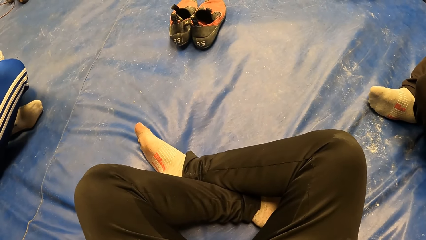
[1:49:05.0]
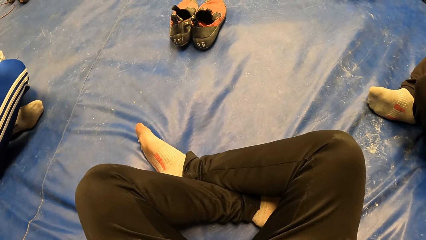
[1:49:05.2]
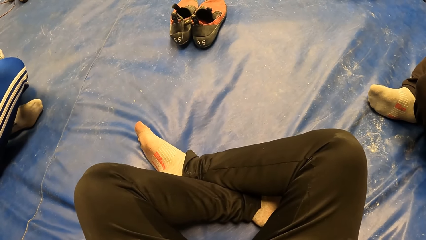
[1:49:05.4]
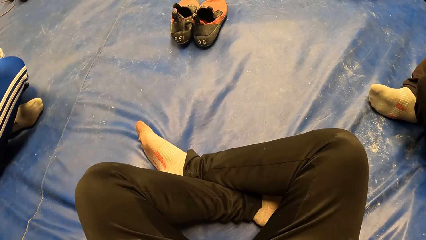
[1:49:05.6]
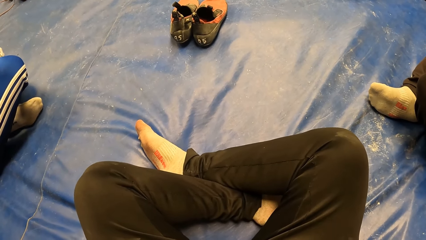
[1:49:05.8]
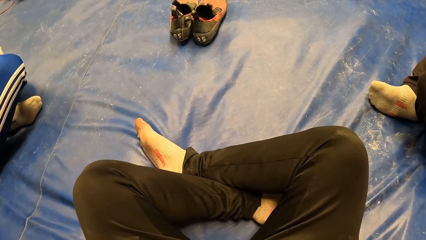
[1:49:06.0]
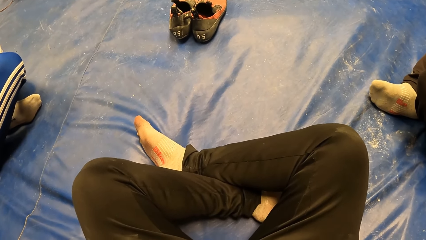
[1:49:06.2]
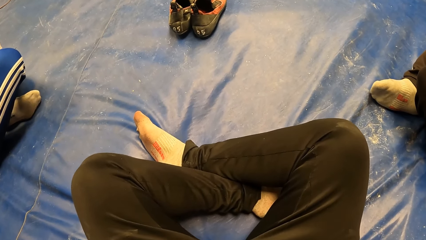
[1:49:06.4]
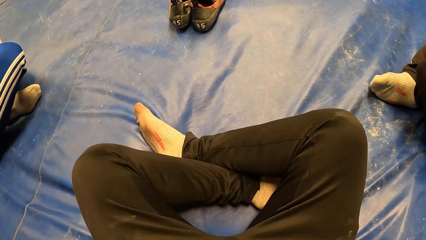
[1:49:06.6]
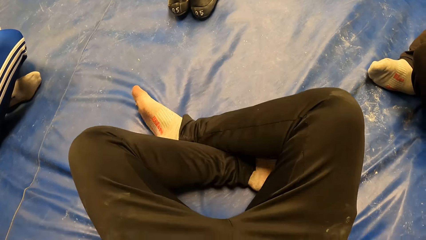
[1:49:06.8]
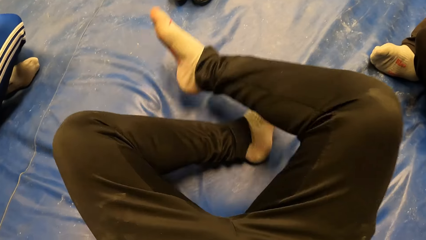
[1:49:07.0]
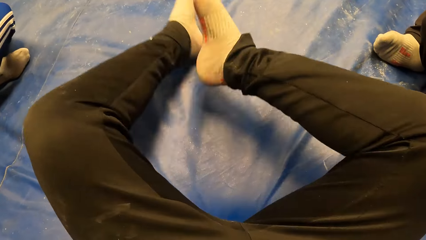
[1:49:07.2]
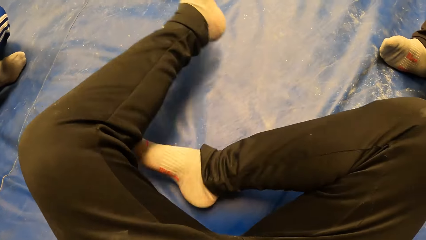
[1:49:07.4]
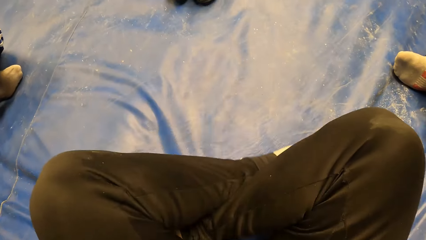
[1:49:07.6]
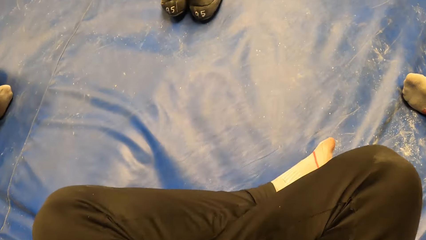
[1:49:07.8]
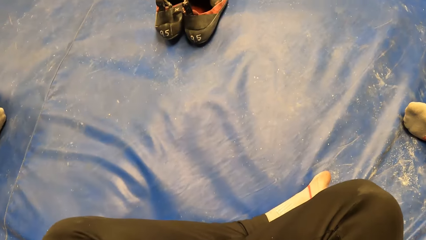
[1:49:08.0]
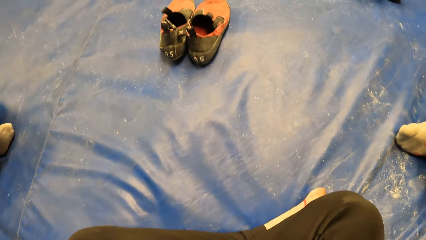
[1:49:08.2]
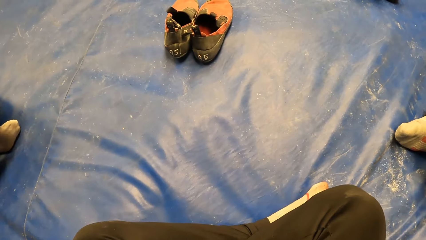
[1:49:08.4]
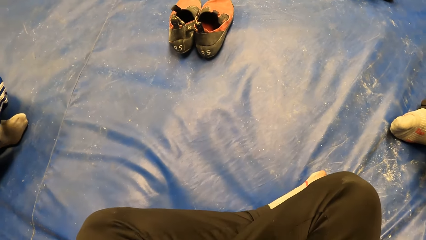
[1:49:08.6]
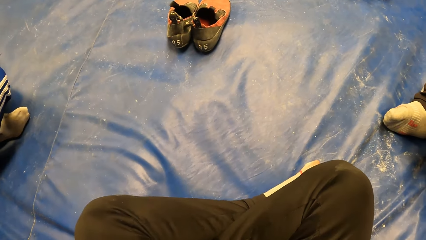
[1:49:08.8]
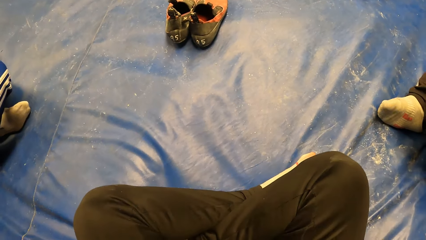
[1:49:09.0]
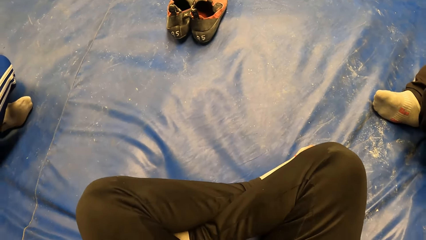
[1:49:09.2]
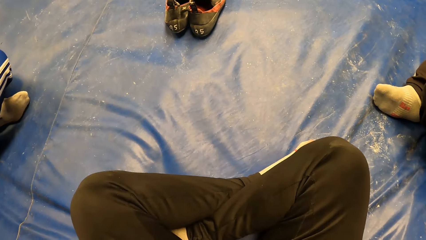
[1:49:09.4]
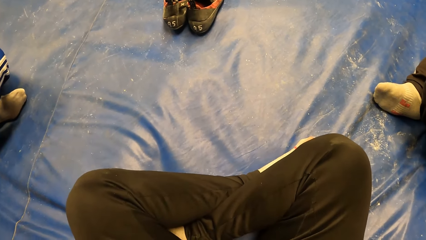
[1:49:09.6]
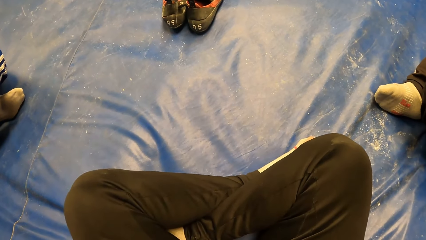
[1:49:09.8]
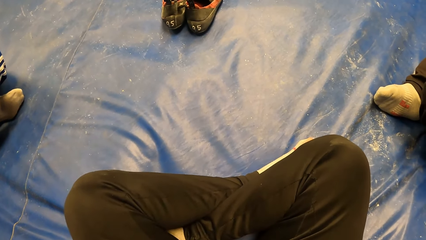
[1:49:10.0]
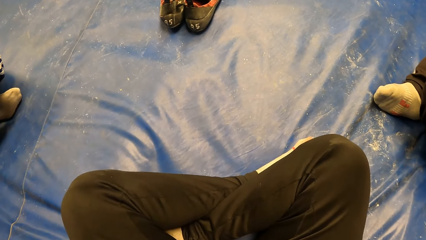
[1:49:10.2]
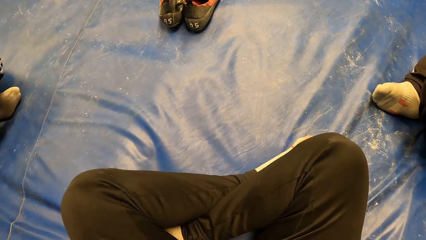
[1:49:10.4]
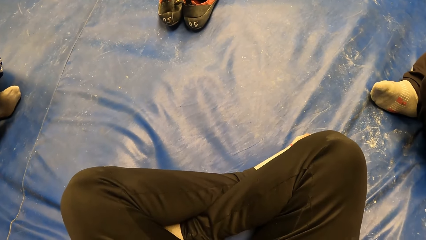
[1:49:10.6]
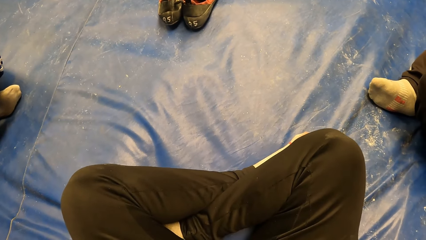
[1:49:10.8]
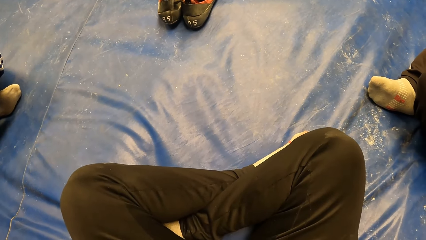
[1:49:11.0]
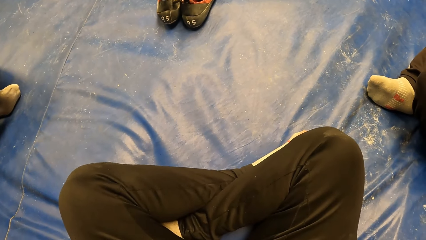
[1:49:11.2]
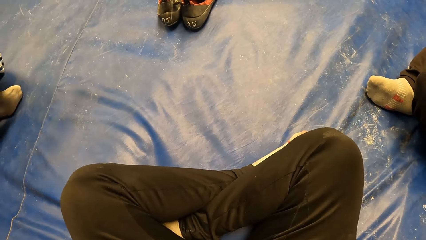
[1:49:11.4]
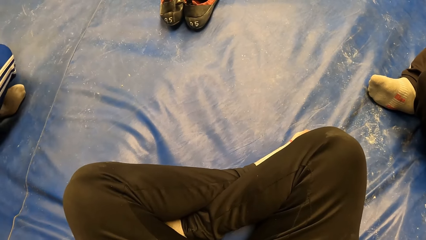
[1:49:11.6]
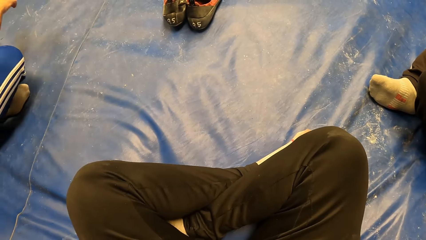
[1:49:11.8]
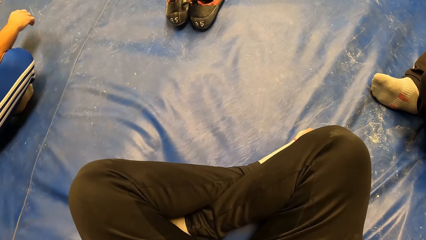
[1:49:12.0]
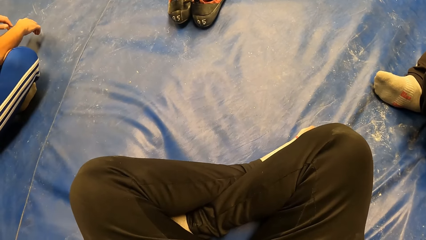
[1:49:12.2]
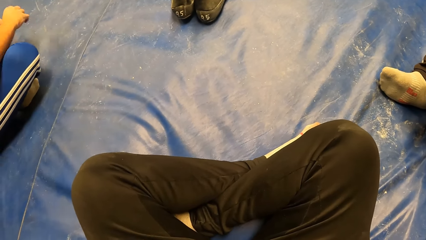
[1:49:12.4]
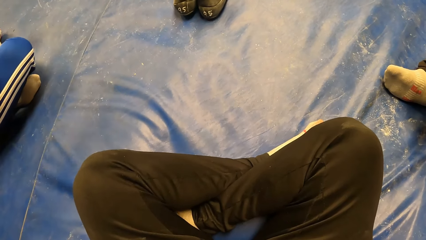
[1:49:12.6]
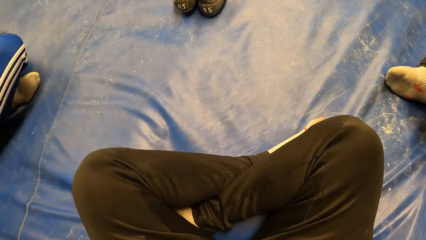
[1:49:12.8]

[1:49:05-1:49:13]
The camera wearer crosses his legs.

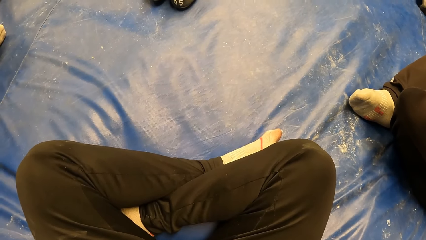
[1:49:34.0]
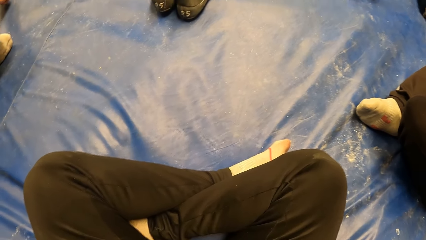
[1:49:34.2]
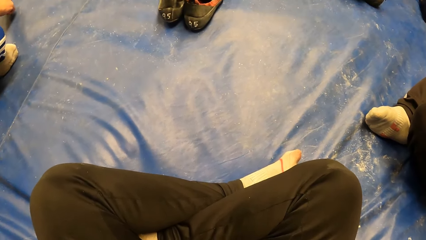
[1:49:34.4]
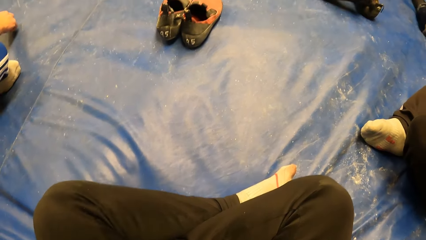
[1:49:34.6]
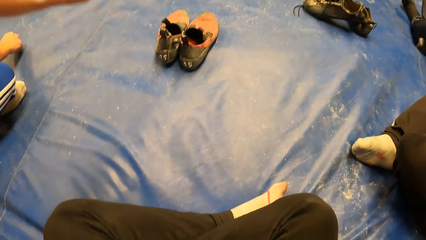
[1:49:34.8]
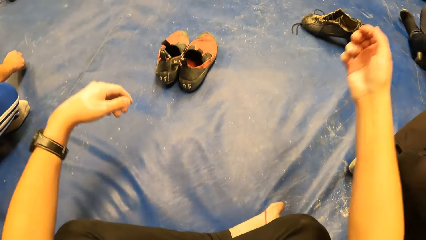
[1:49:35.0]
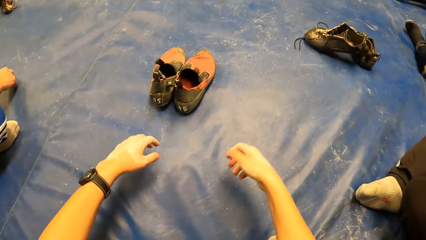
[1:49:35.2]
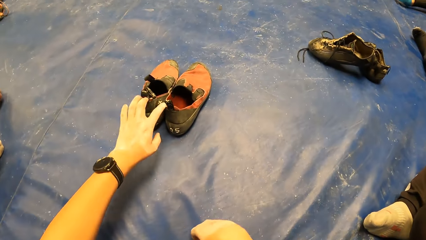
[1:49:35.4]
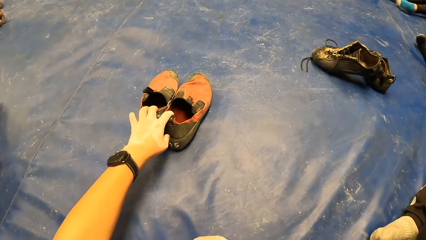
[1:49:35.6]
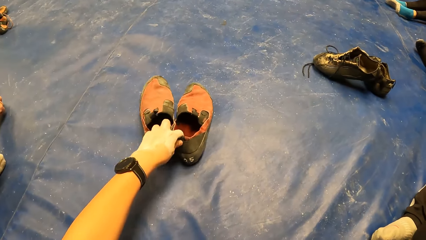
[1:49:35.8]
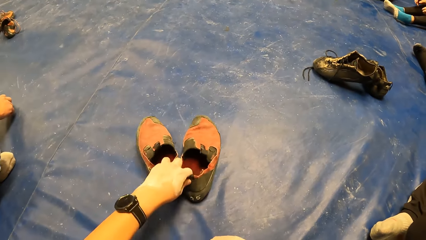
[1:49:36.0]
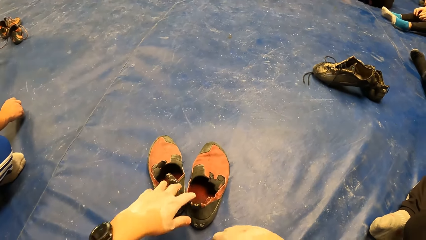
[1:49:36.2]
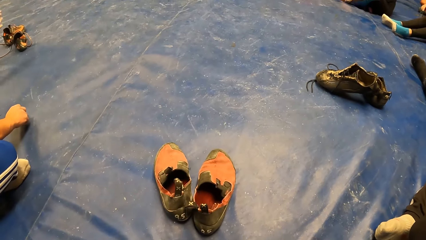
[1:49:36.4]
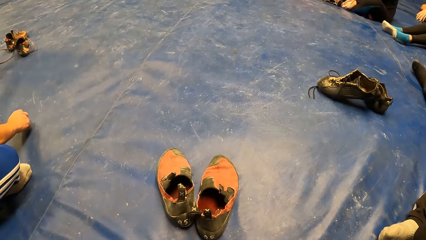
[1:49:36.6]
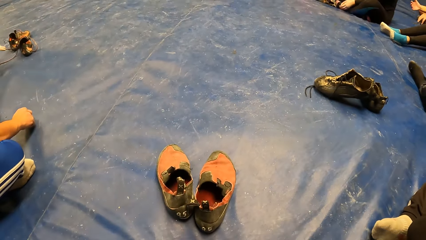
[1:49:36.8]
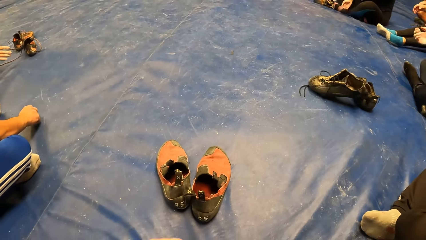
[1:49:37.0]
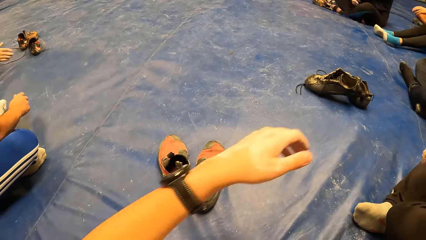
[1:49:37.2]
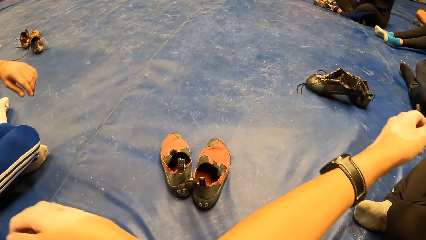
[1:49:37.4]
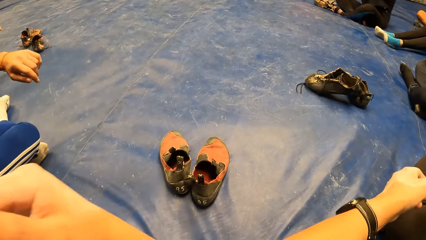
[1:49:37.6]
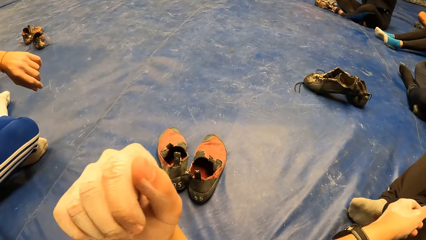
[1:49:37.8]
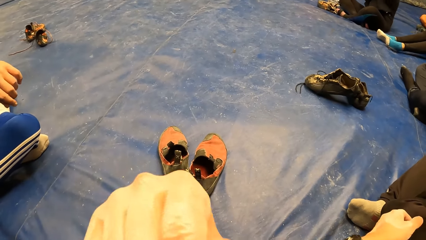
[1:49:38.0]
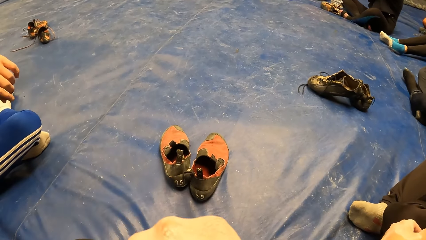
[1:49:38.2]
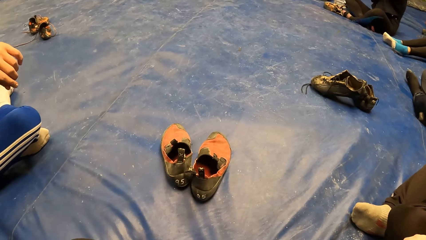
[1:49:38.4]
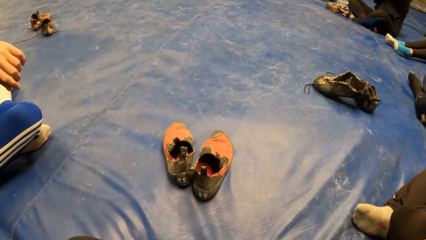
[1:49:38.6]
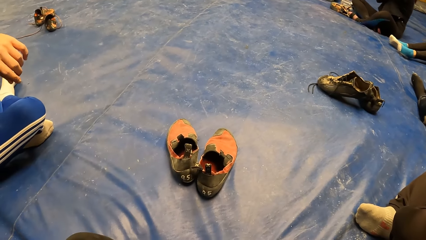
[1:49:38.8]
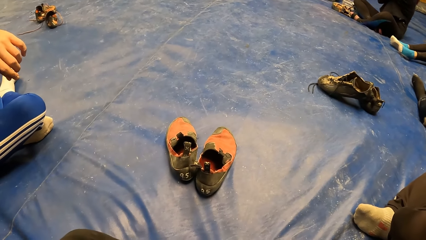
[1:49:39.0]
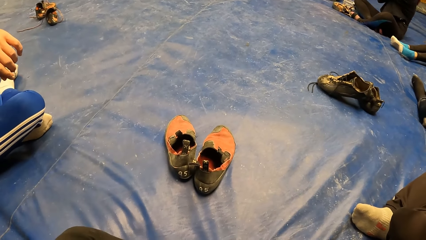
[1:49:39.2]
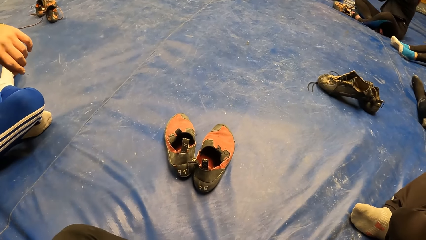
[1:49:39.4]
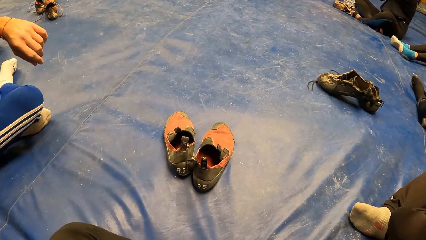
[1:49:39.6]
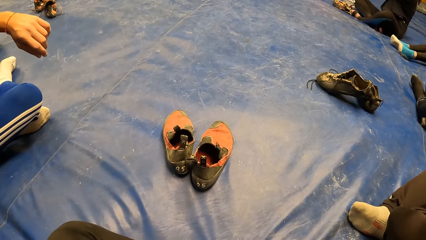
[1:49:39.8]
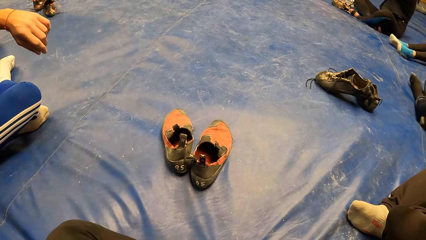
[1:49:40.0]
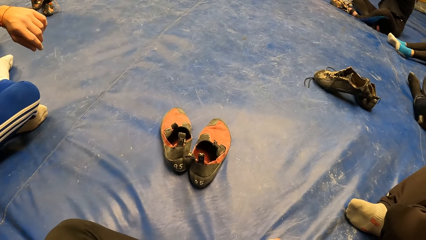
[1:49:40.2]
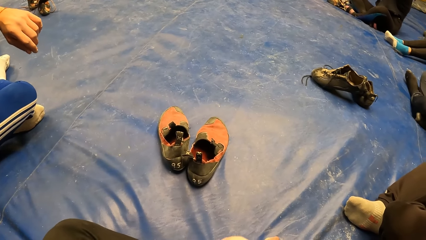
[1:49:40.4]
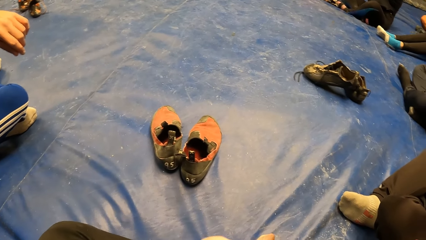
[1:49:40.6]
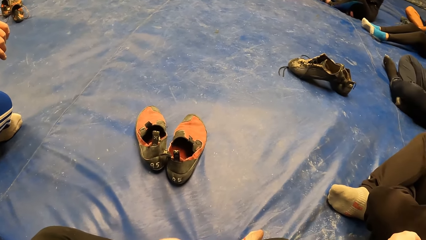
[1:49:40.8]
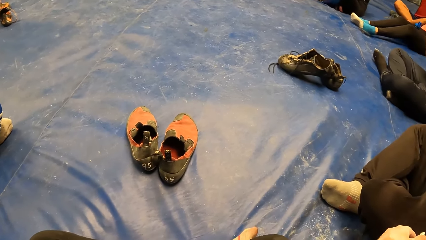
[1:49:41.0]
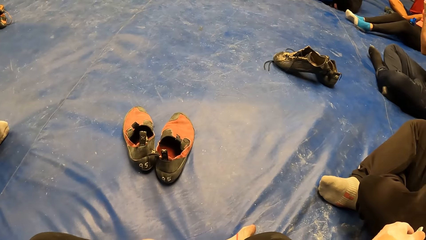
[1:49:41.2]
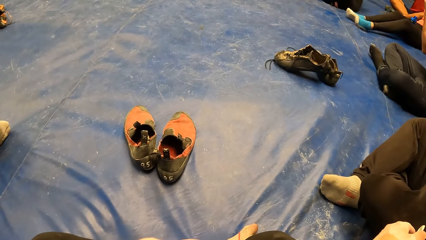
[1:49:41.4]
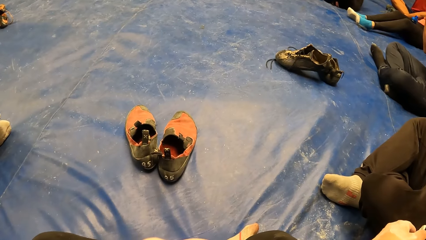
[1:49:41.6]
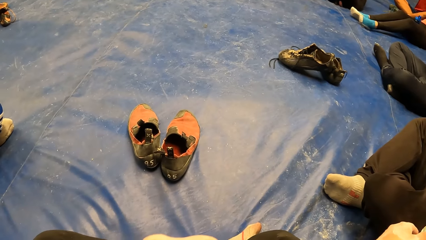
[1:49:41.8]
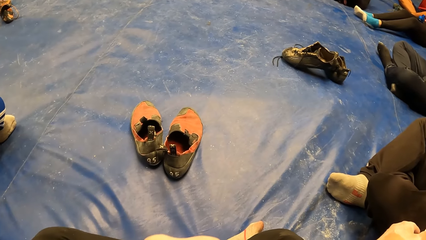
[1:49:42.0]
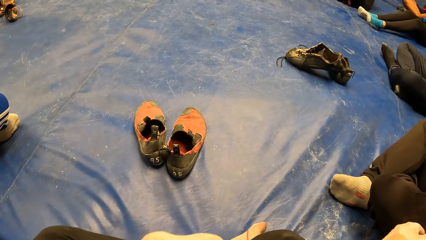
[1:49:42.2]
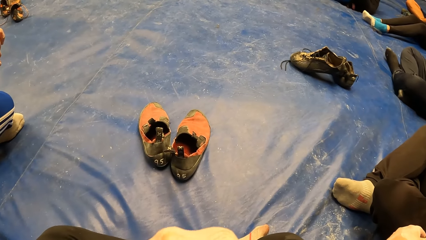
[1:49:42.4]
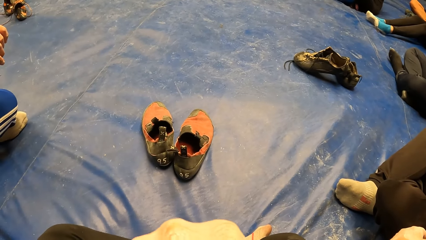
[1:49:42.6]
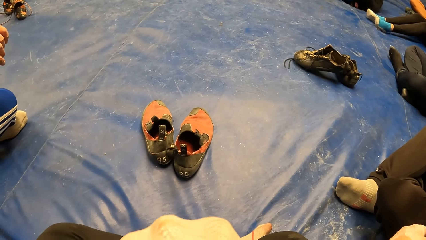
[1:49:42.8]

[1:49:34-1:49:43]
The camera wearer pulls his shoes. He crosses his hands.
